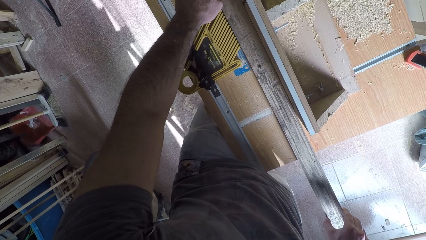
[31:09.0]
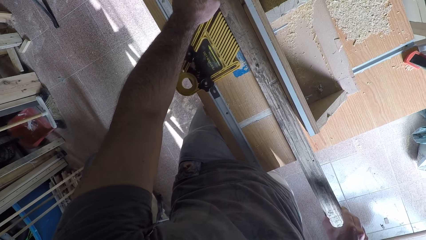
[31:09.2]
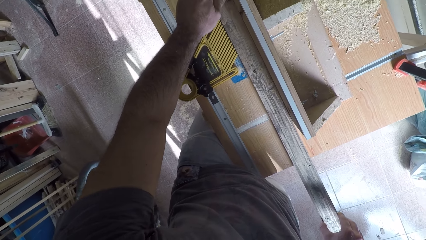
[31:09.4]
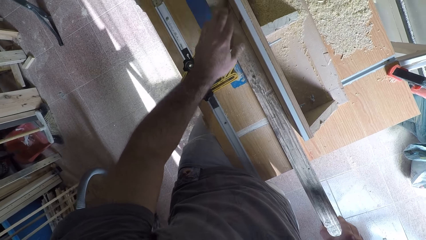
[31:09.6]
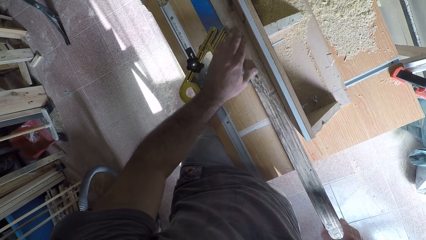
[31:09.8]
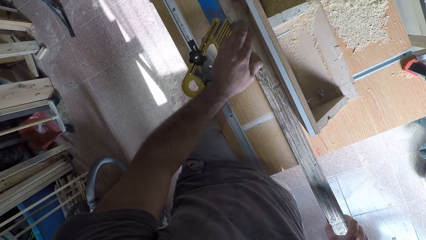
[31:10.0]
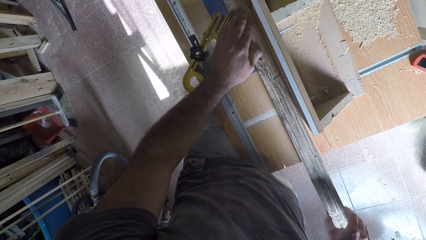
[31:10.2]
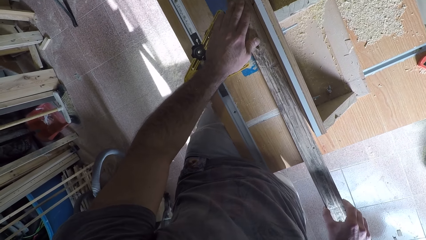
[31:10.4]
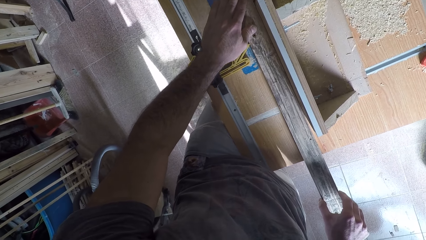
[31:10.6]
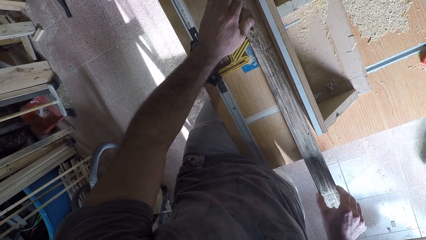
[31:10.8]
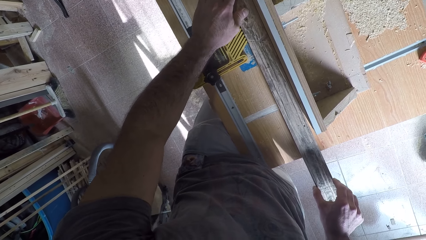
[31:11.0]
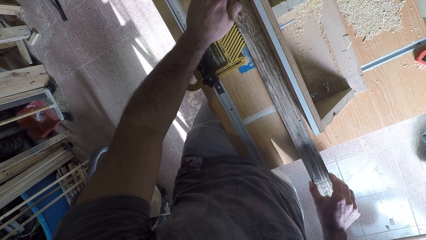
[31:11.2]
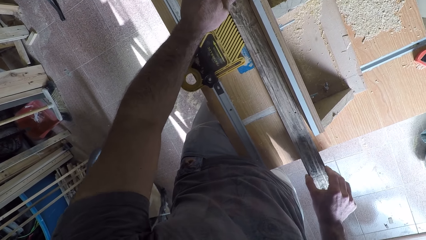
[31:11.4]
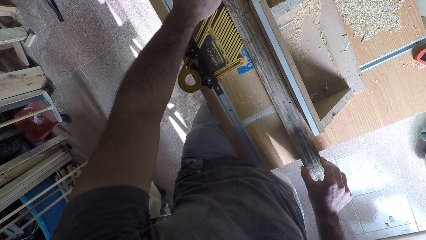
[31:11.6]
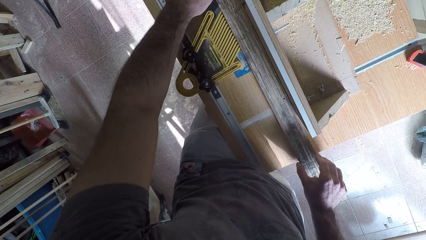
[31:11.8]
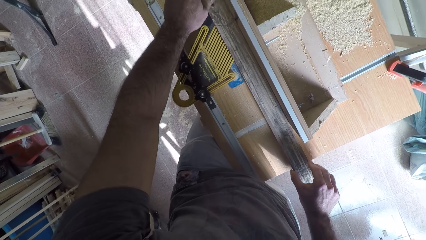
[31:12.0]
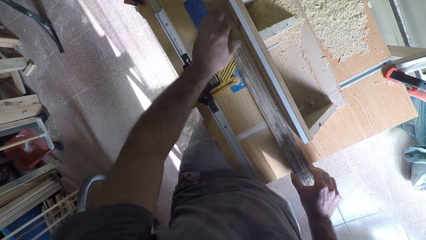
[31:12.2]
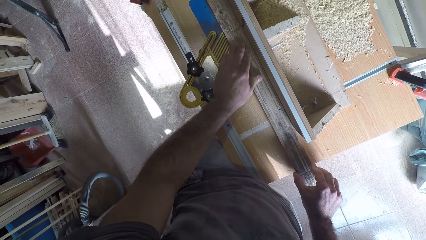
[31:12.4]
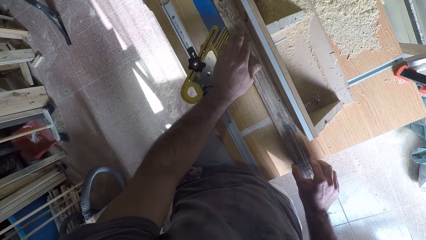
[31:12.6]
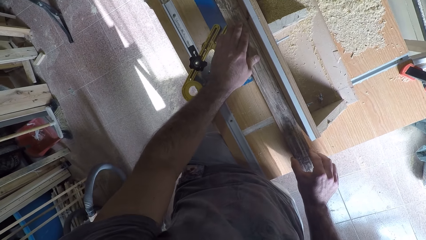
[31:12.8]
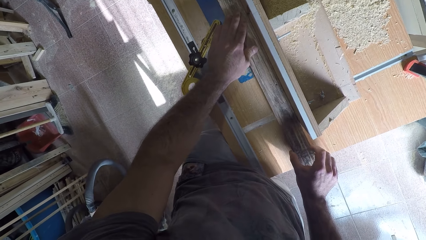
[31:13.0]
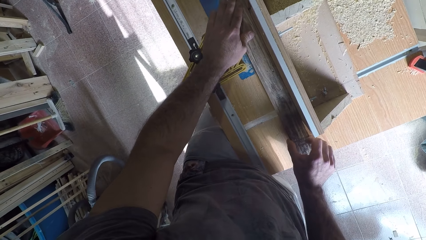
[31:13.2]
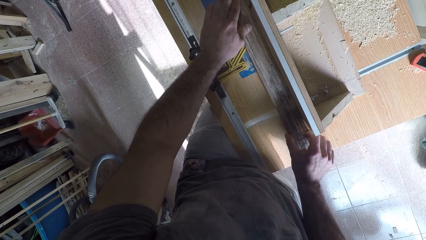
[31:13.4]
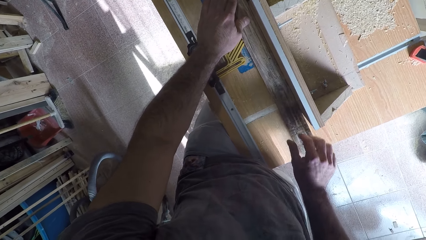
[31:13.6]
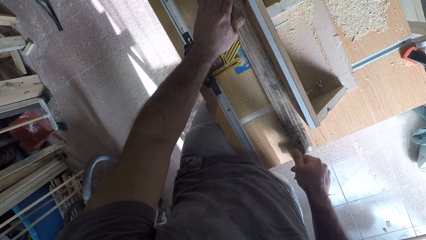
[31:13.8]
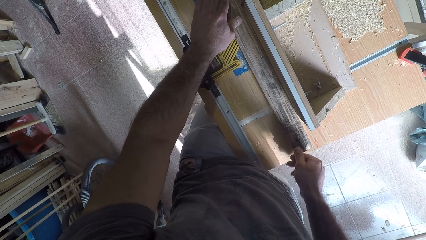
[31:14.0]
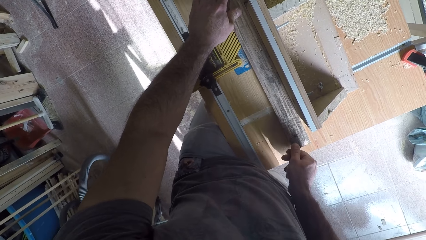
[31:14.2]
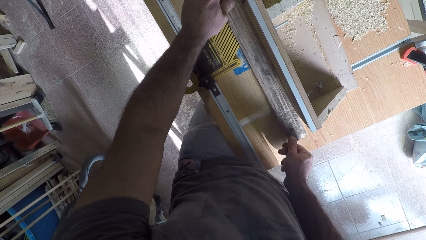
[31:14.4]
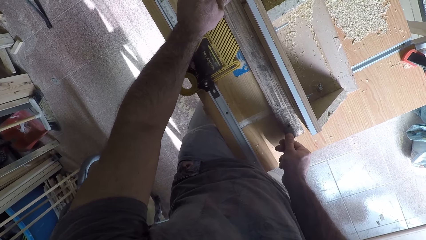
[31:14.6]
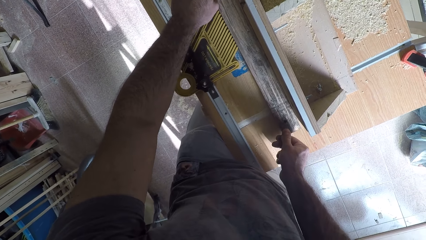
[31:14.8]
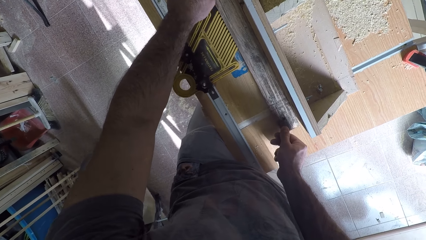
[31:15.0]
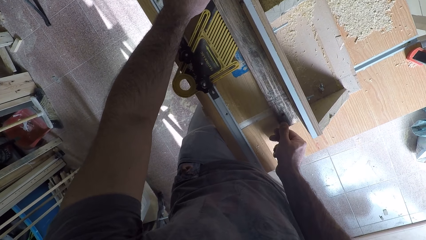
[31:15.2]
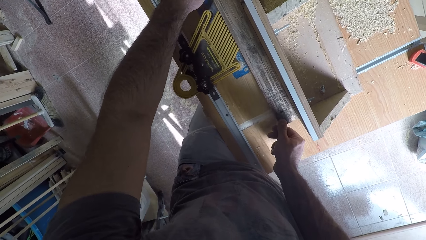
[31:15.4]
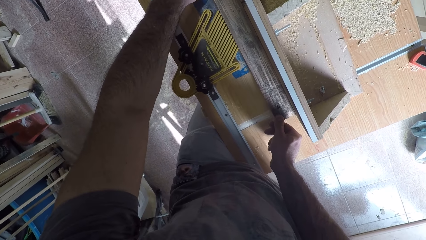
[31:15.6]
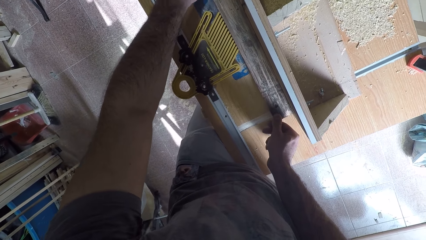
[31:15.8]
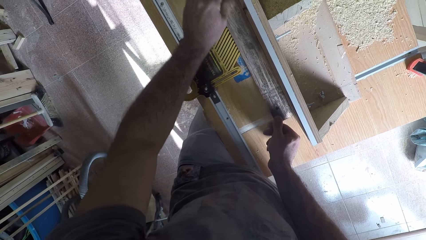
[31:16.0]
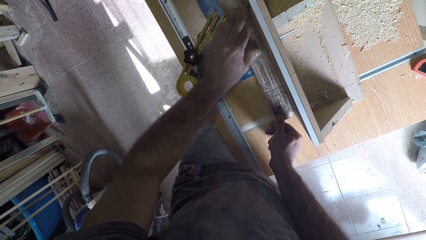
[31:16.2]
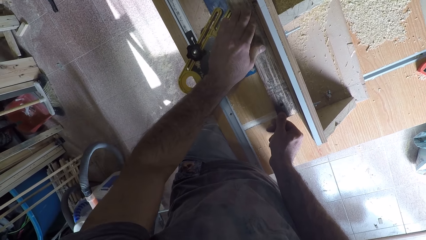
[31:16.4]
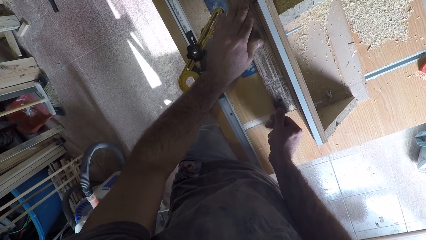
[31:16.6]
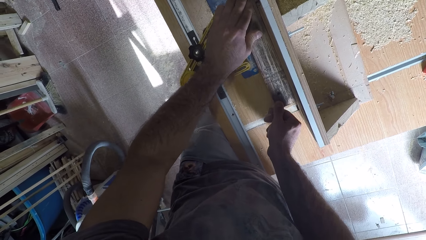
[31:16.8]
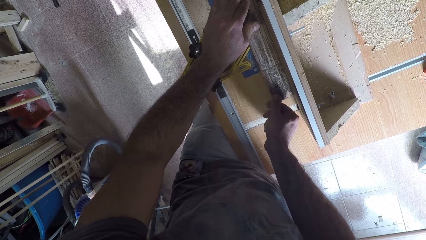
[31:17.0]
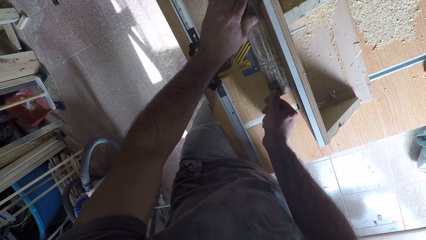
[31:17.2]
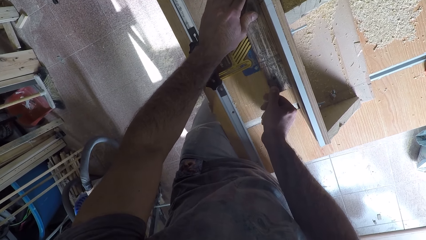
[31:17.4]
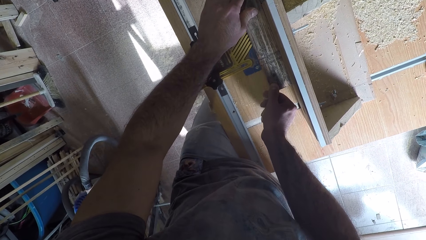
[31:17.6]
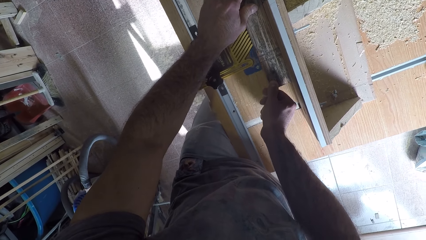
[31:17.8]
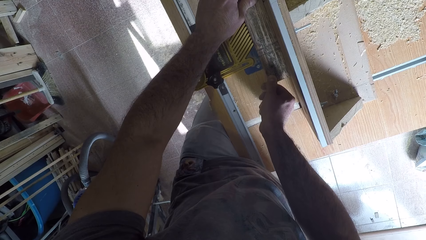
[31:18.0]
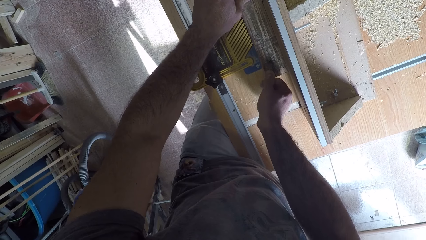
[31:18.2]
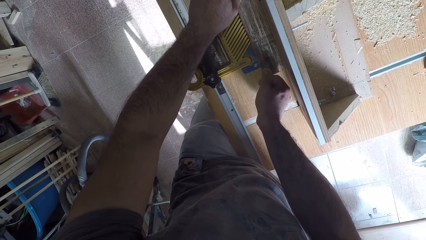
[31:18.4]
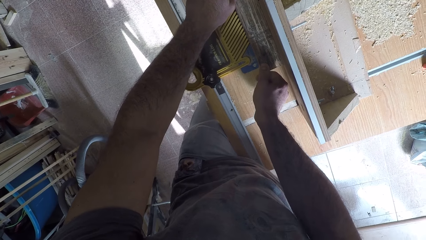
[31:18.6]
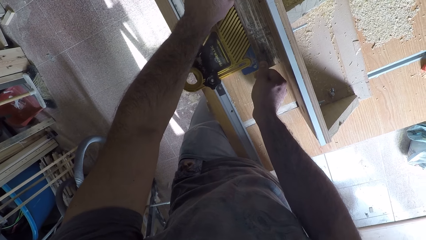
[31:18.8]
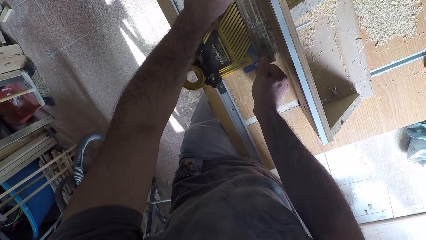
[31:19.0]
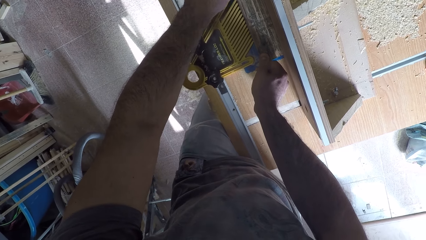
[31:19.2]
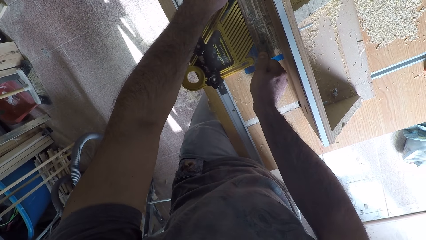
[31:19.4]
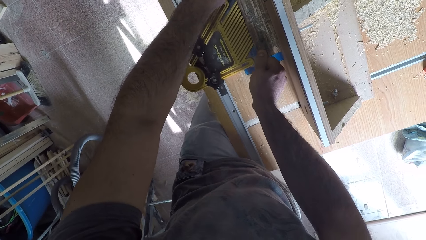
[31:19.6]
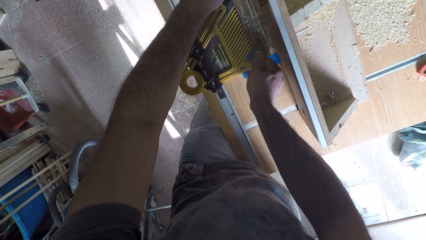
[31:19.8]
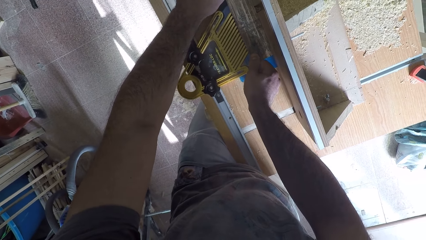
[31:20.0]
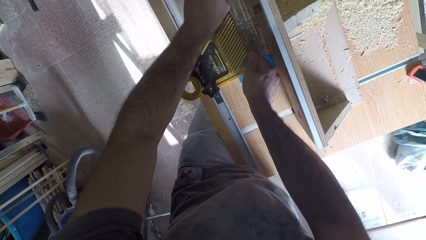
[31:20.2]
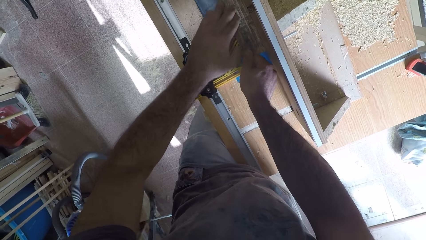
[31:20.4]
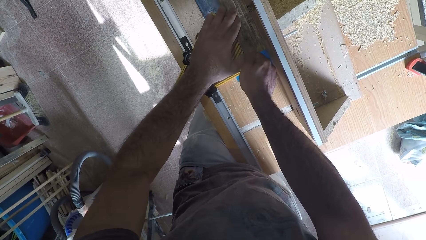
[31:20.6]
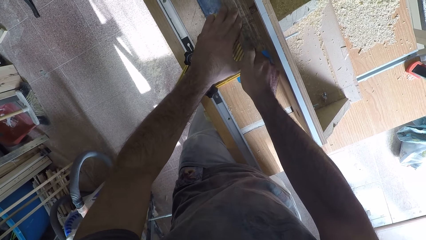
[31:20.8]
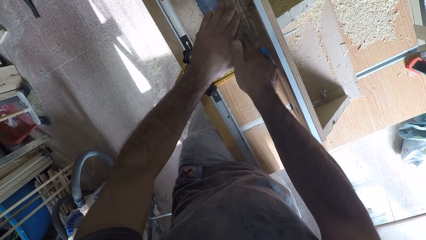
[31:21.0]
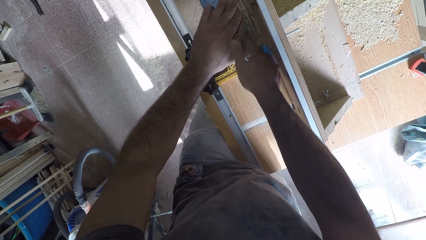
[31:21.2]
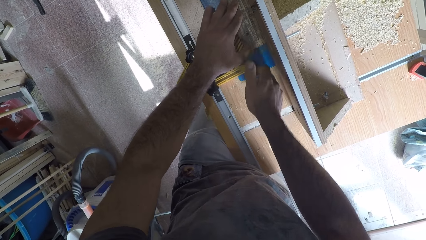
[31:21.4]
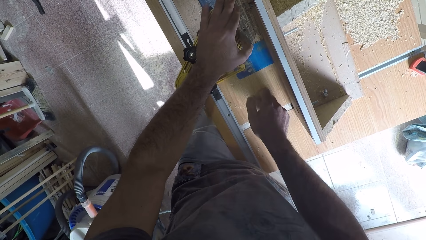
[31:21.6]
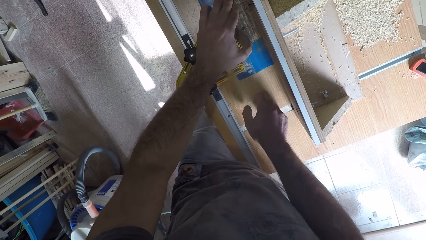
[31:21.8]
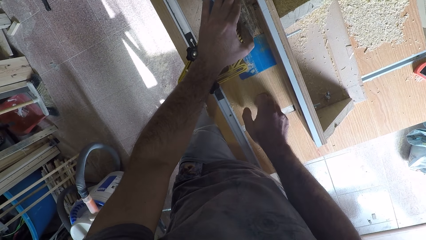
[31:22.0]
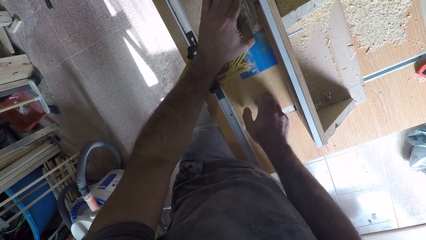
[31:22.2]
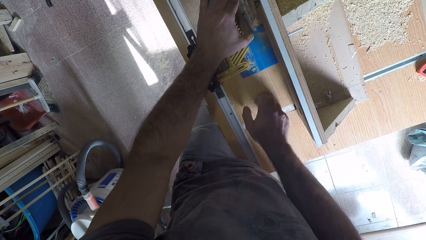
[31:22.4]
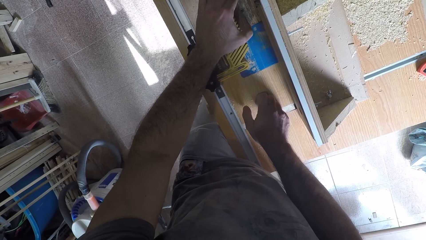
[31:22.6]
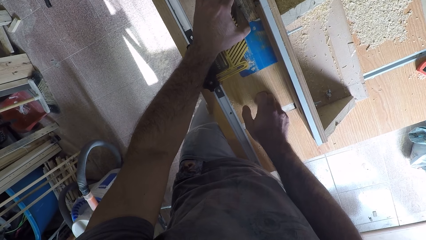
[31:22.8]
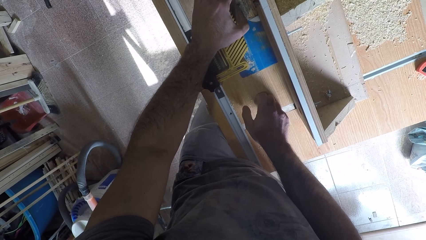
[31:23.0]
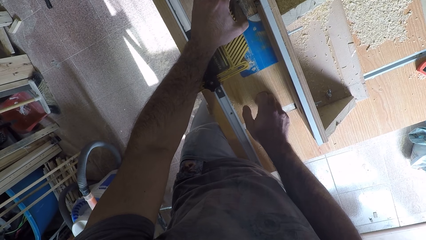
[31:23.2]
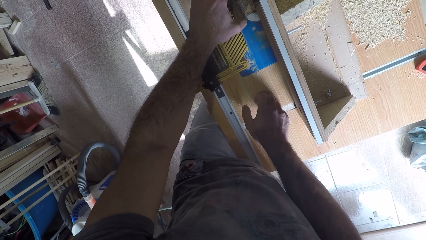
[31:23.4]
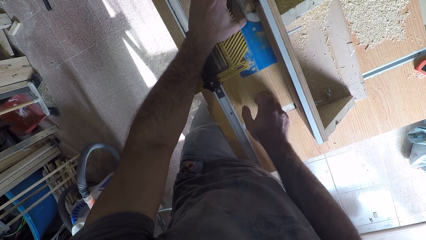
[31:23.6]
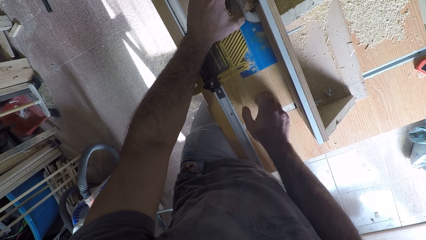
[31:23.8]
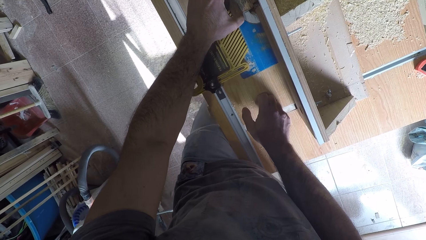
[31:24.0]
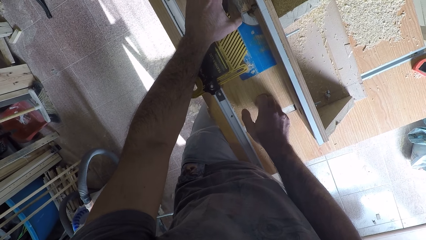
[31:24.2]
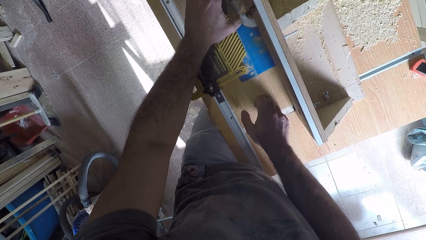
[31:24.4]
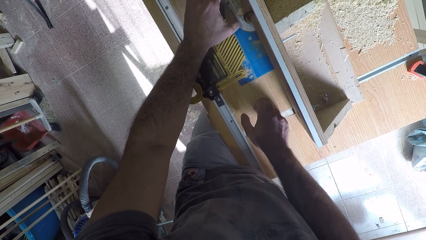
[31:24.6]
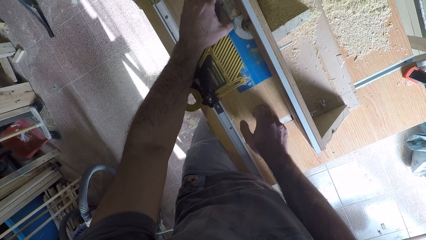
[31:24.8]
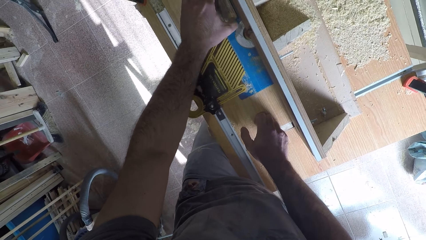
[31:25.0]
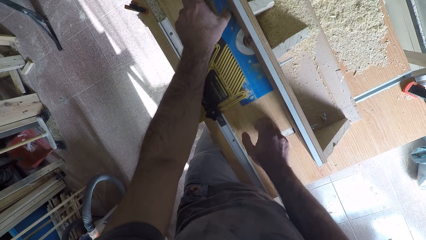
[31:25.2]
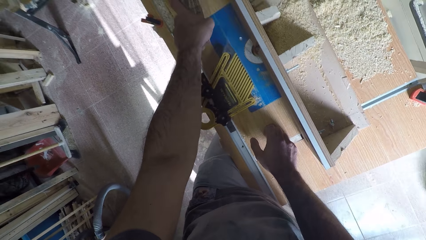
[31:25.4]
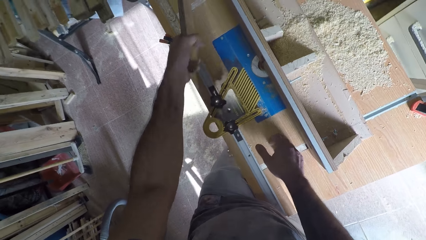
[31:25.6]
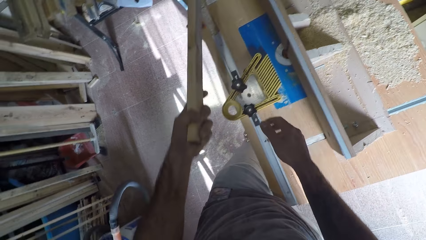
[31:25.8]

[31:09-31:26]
The camera wearer adjusts the wood with his right hand.
